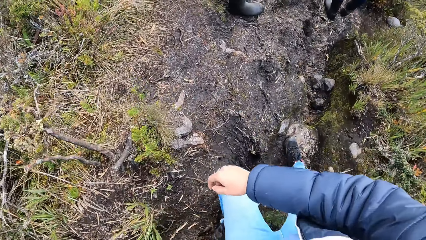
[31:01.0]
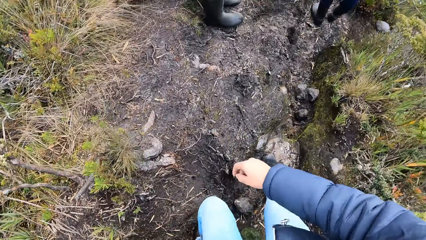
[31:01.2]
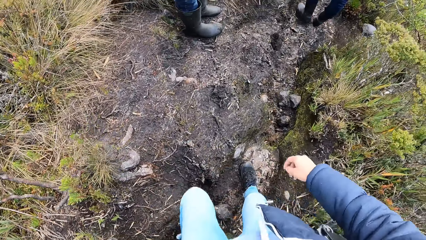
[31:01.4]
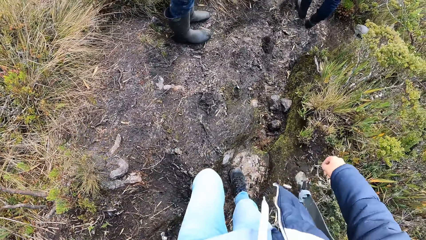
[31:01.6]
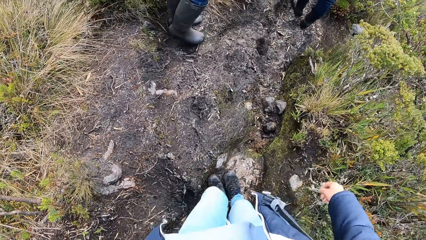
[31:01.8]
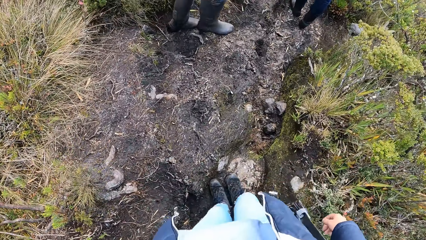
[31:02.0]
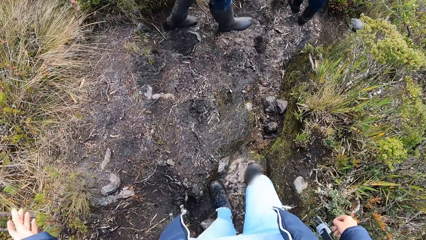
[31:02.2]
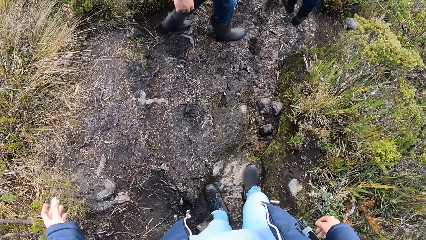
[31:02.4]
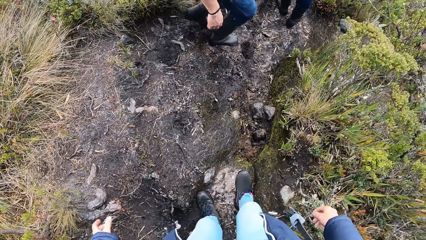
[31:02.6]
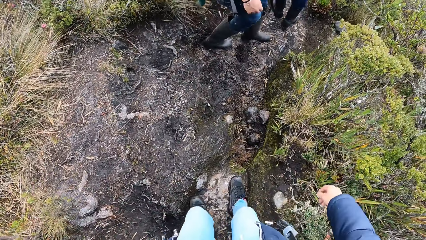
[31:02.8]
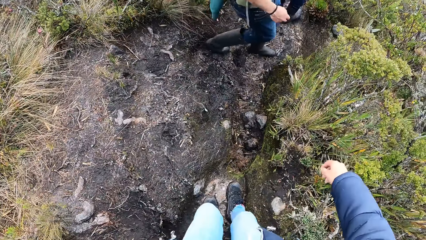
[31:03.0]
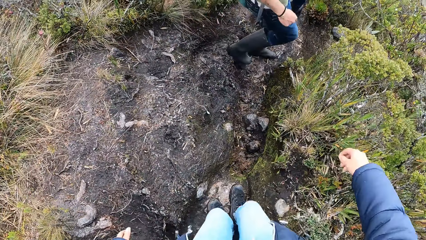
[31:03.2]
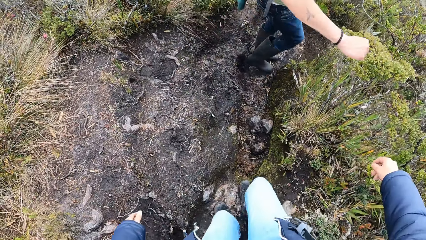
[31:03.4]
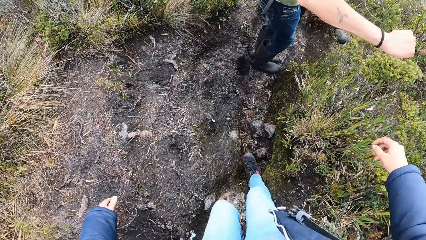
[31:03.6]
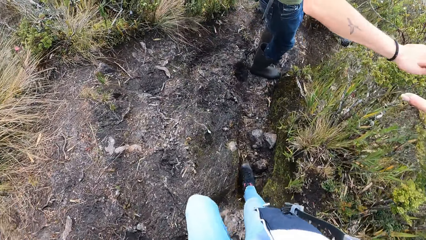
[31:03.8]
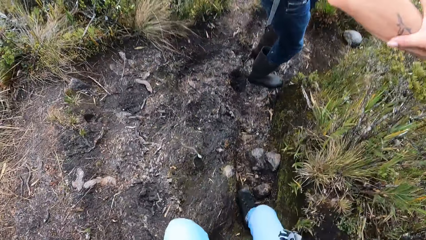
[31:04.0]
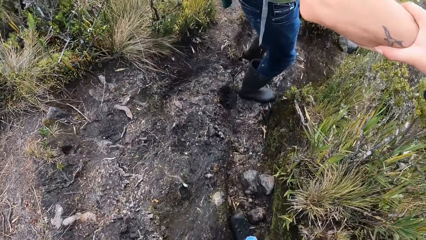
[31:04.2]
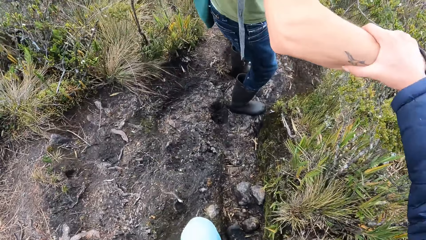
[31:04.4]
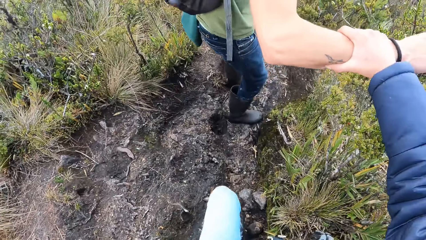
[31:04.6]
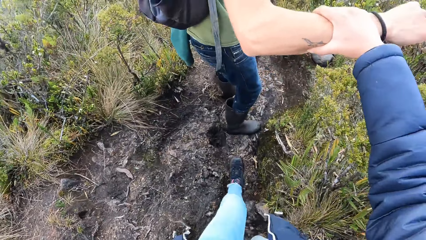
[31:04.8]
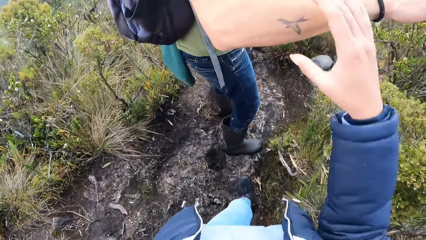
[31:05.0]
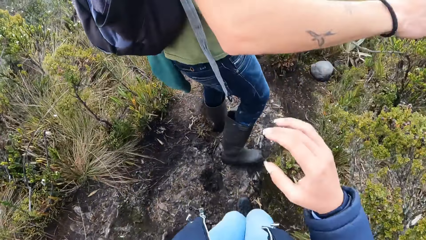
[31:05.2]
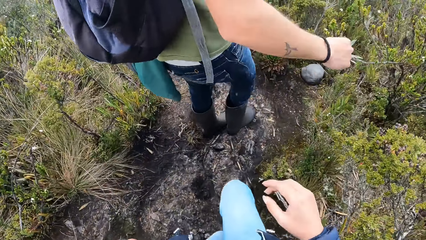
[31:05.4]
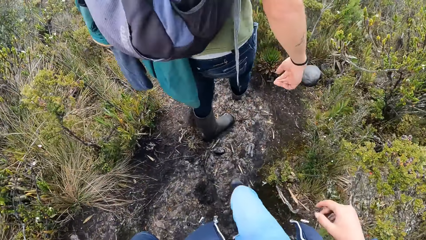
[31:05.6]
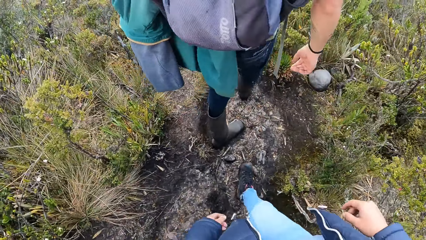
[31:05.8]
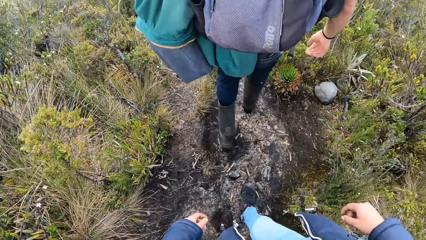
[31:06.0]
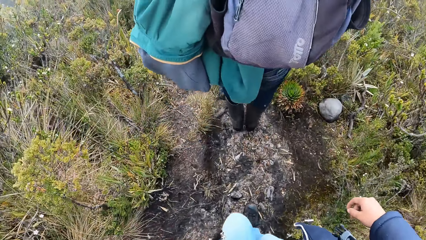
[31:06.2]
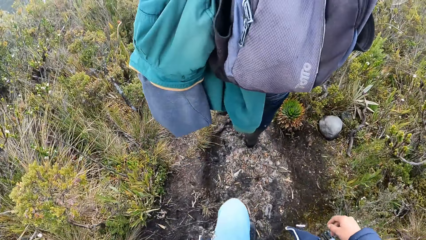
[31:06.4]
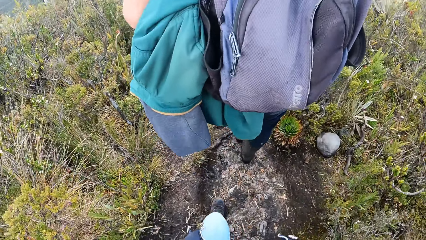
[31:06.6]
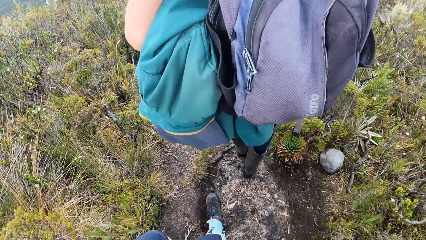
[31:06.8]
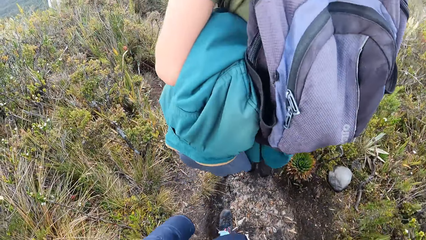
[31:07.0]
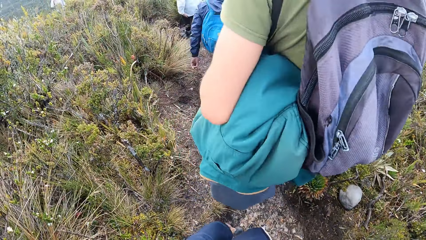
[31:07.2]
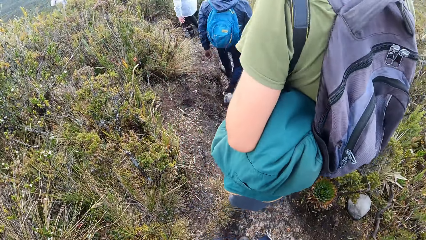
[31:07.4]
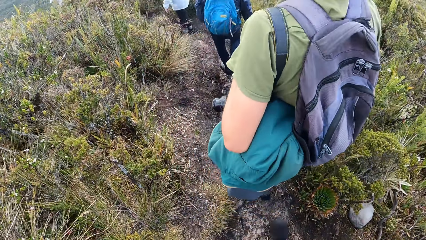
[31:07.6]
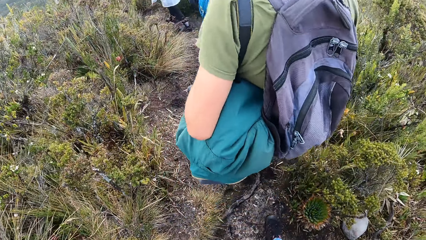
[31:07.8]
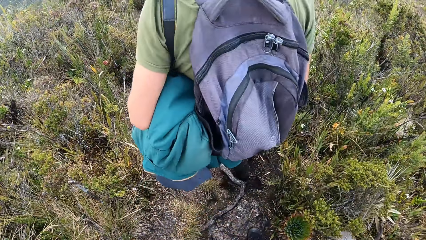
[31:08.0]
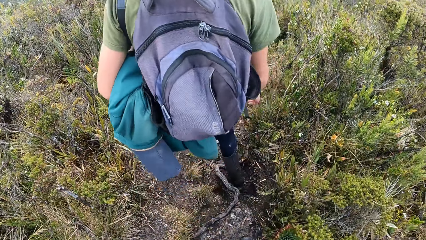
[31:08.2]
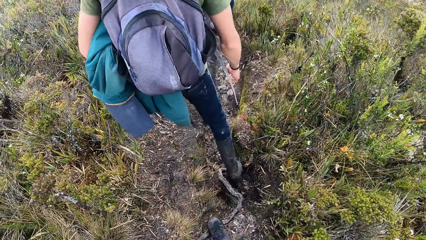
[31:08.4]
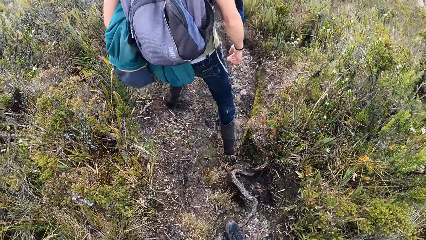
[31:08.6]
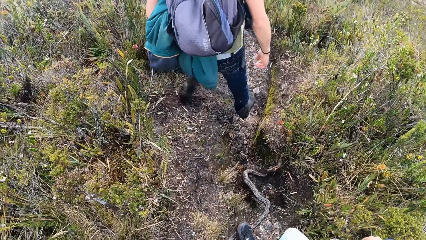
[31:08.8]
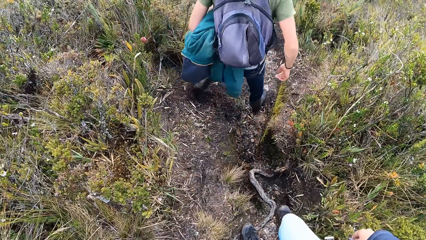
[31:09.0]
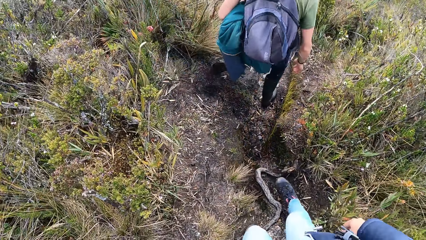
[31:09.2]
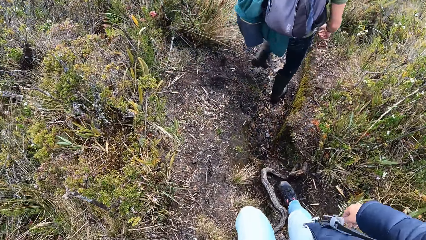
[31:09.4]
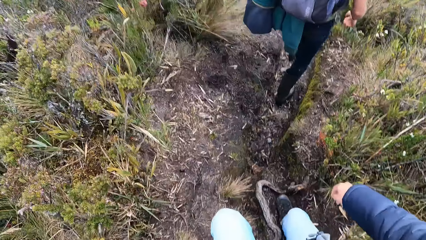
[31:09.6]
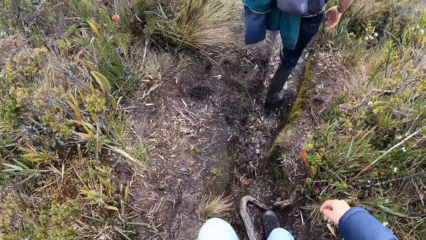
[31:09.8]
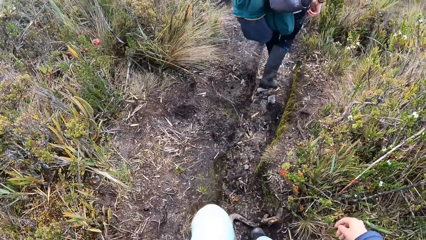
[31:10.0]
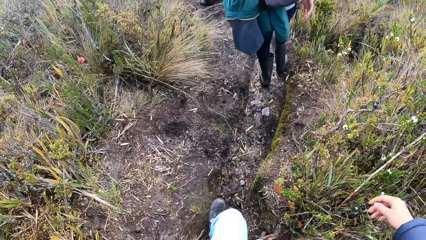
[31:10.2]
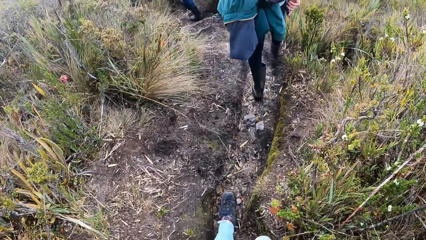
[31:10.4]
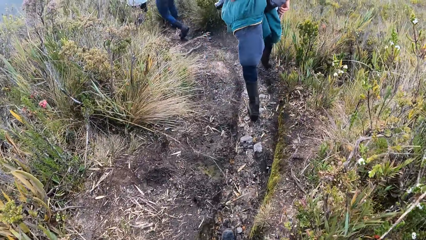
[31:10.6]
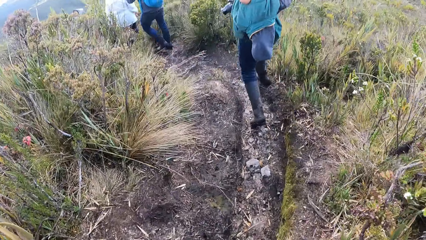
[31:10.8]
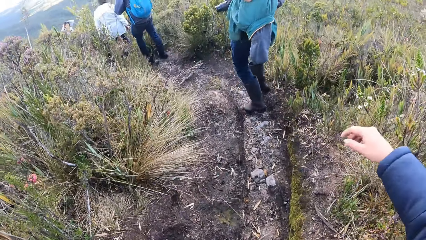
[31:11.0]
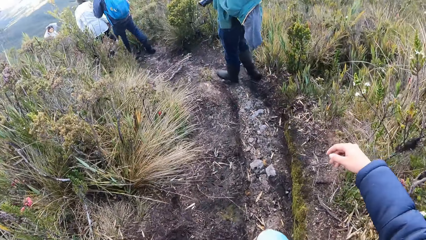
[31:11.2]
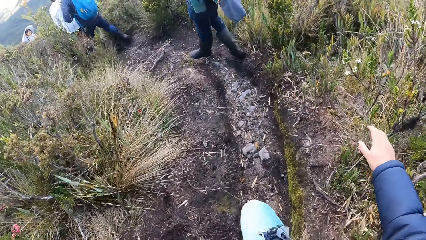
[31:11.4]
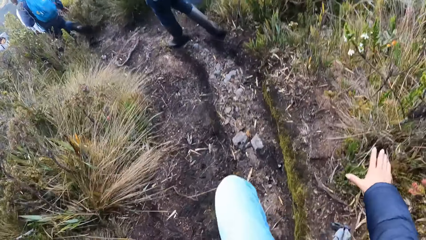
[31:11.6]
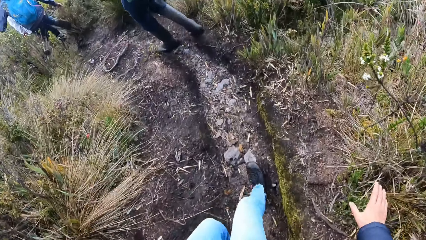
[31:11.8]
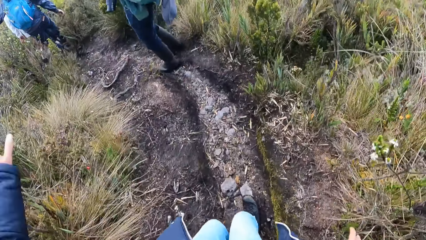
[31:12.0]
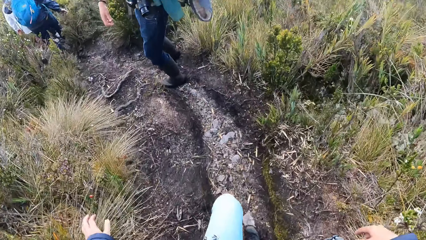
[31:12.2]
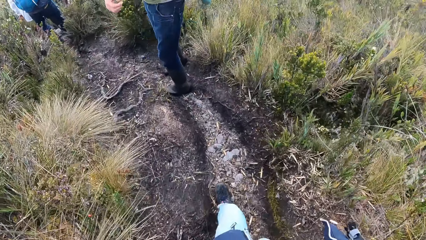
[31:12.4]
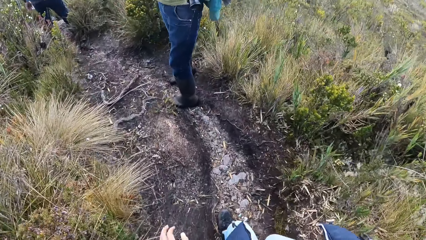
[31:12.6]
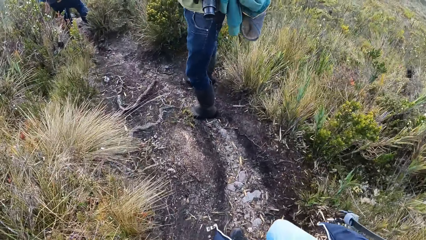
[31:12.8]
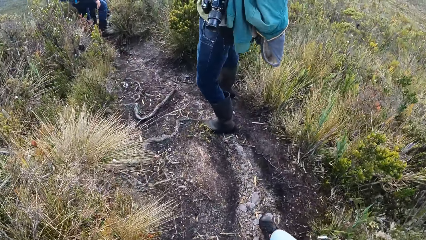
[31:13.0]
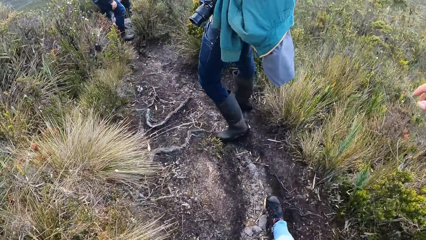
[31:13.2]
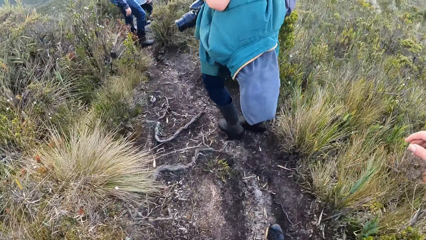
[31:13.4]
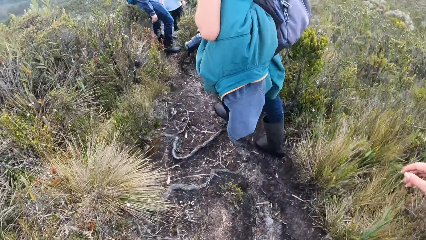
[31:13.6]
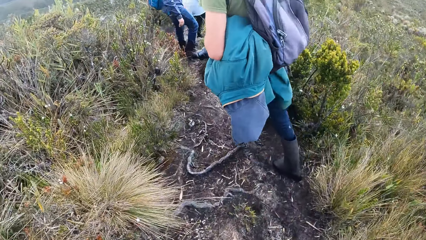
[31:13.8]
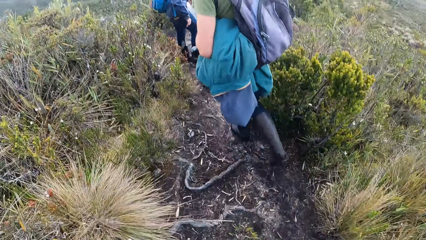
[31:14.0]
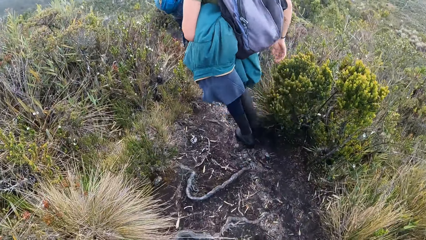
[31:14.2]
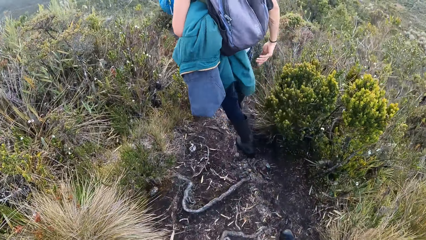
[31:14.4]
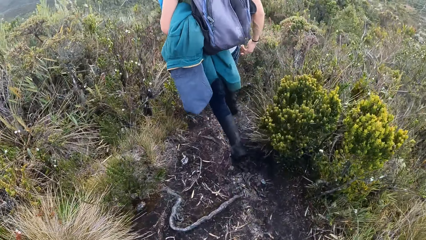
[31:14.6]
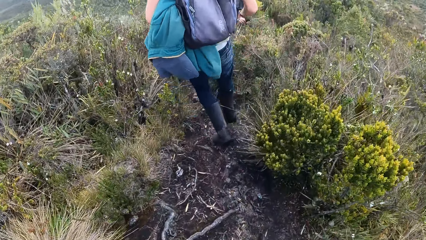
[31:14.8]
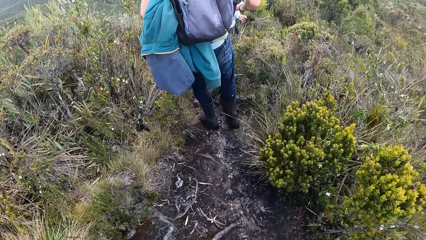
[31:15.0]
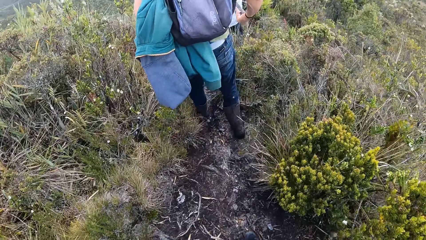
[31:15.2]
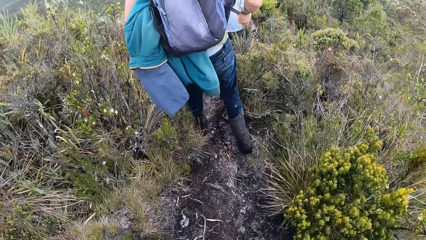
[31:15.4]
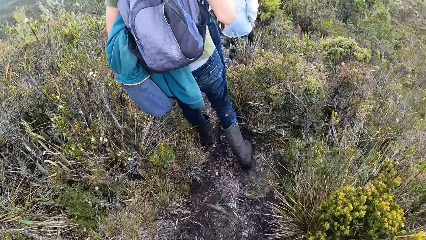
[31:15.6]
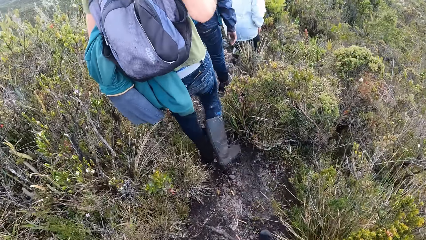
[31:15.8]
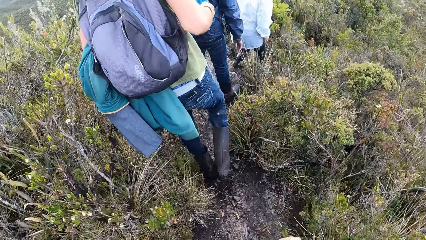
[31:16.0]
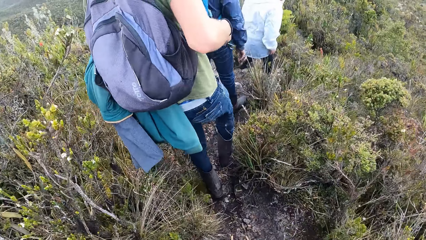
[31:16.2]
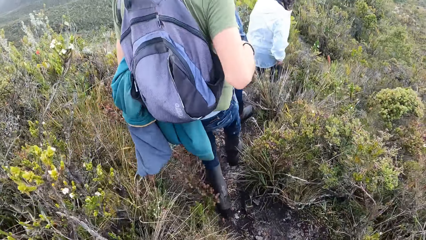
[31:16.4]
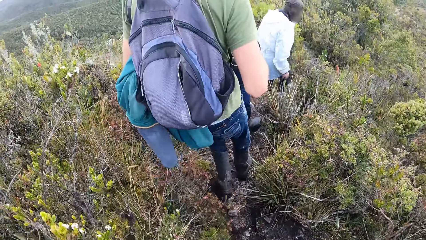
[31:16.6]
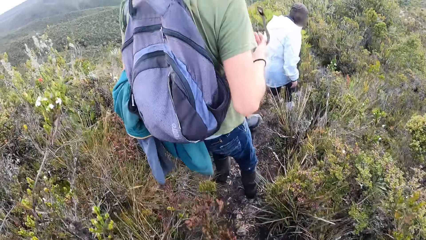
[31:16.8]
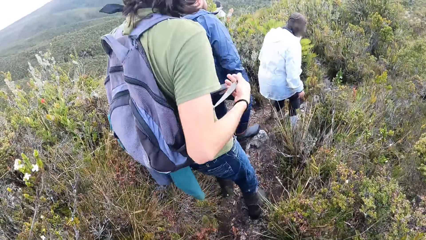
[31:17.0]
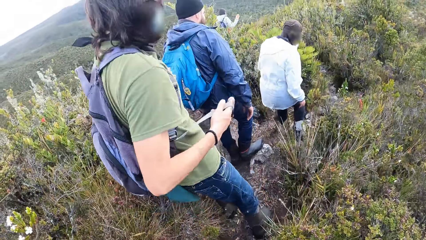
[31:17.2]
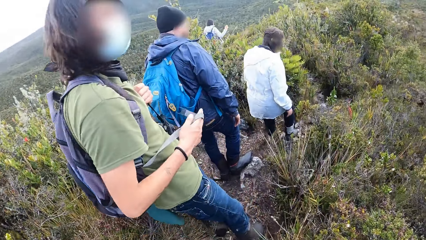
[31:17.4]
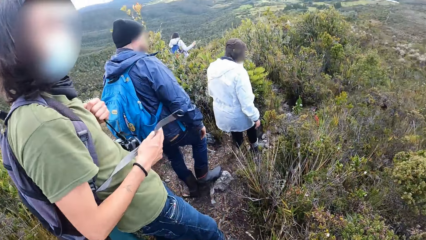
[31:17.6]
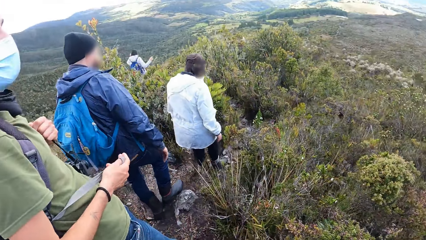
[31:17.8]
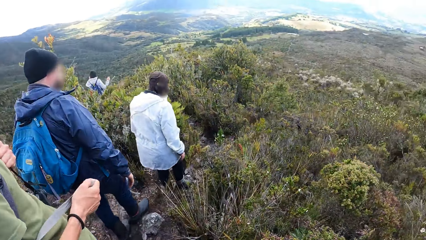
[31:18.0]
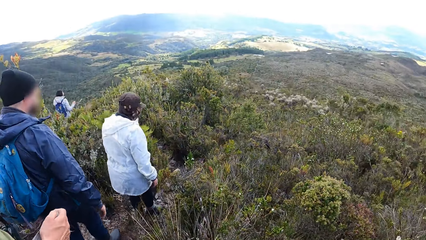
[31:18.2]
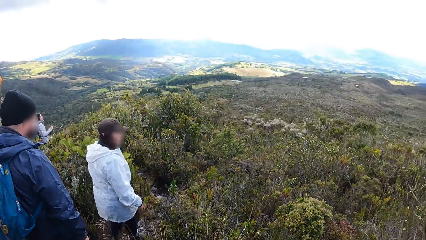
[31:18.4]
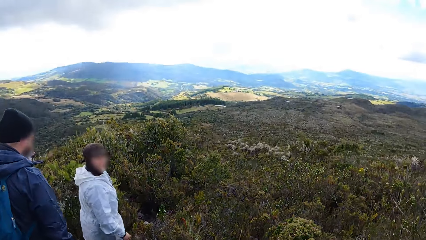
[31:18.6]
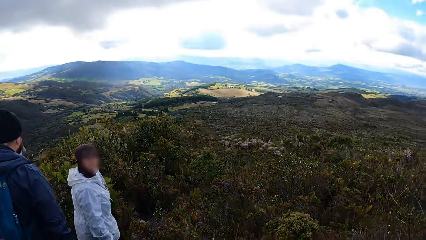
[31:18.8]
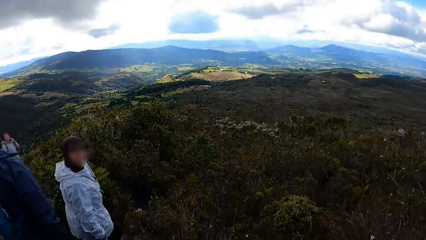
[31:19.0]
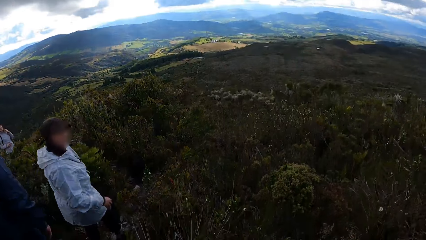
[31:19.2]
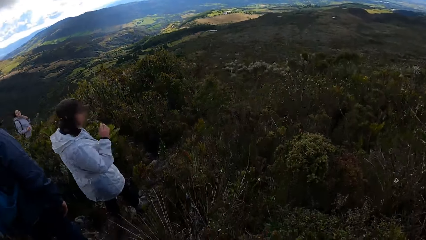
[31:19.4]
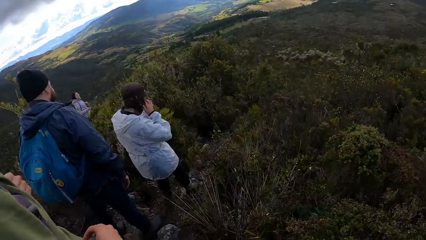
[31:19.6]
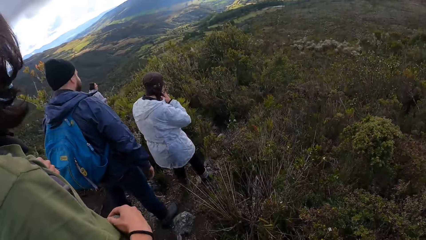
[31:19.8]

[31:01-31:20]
A man stretches his hand. The camera wearer holds the man's hand. He touches the man. He pulls his hand off the man and walks around the field. The man walks around the field. The camera wearer walks around the field. The man holds a string and walks around the field. The man swings the bag string. The camera wearer looks around the field.
